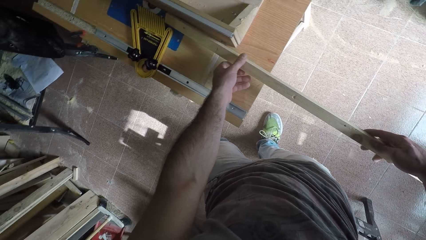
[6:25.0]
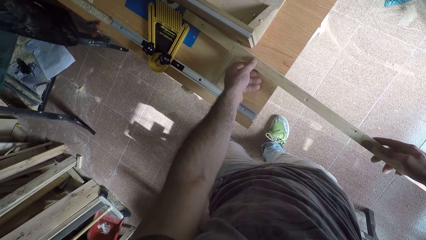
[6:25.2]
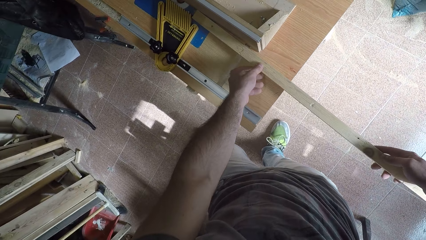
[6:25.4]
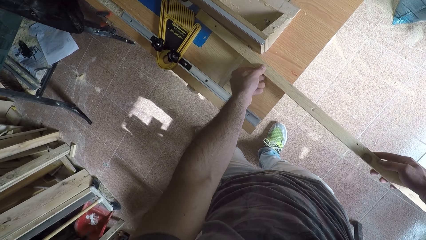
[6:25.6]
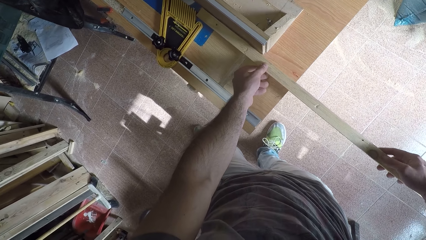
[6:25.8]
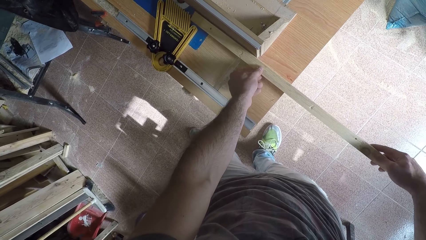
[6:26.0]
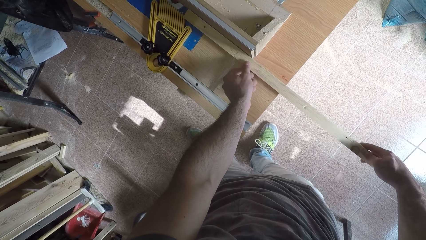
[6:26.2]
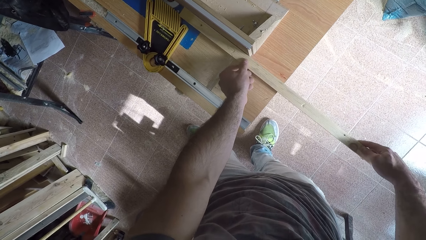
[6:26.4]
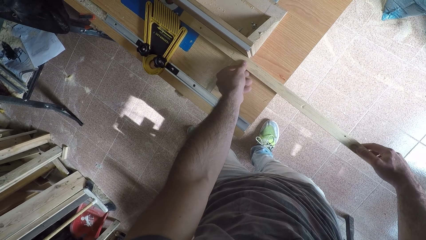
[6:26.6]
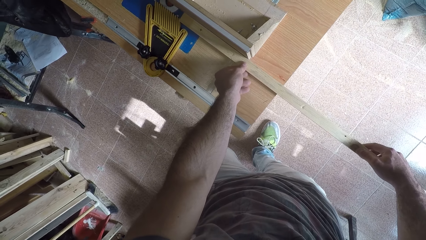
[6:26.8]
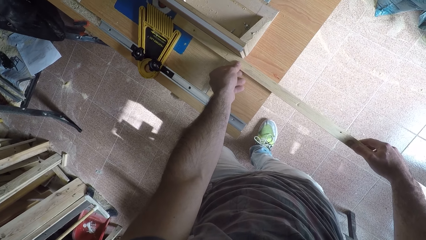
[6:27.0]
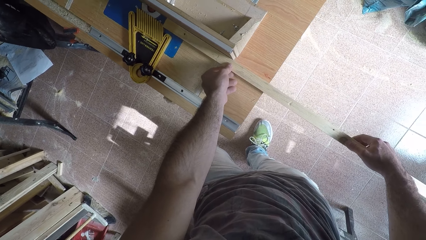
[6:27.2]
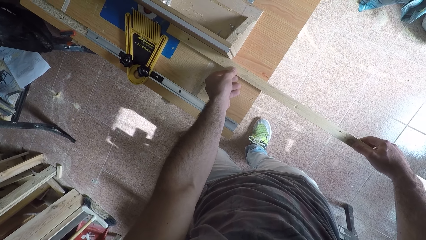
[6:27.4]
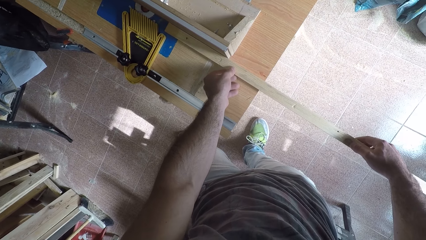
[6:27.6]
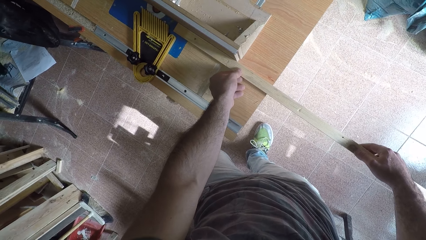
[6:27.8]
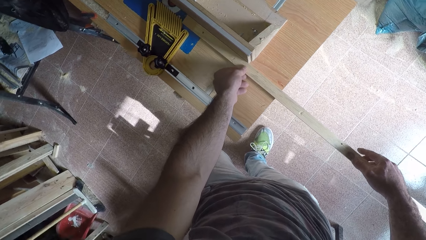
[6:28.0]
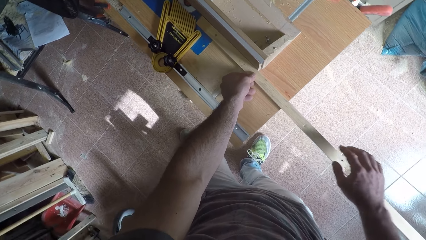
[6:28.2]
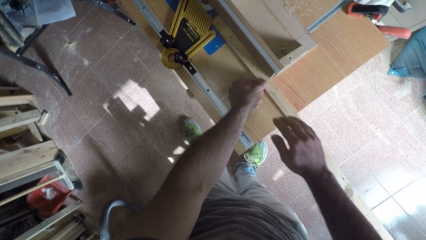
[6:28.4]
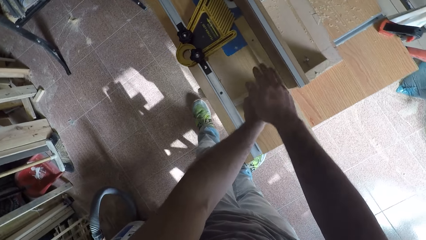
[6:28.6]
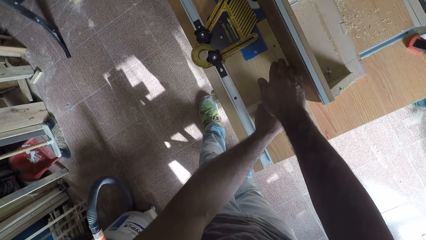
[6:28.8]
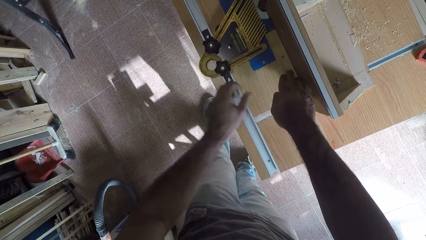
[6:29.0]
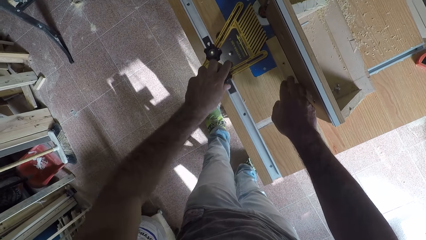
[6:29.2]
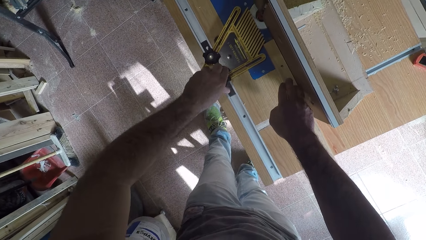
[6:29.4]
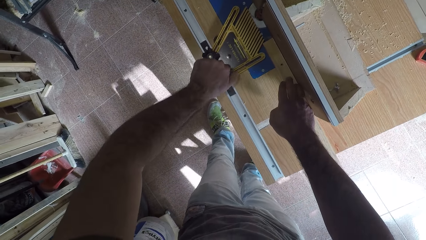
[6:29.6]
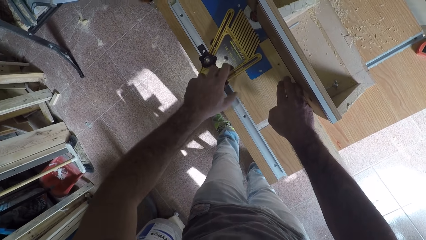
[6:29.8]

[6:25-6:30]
The camera wearer places the wood on the worktop or wood planer. They move the wood backwards. They remove the other hand from the wood. They place a hand on the wood. They remove the hand from the wood. They unlock the feather-loc. They adjust the grip of the wood planer.

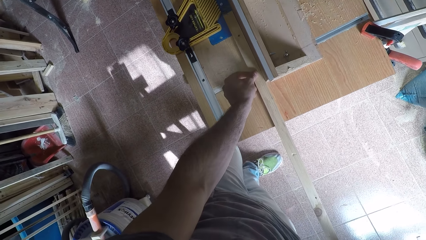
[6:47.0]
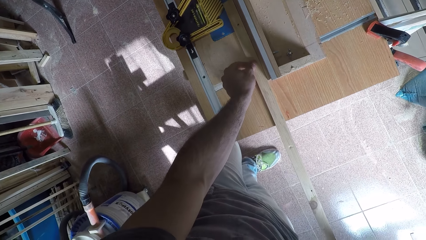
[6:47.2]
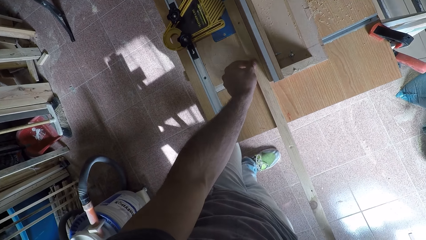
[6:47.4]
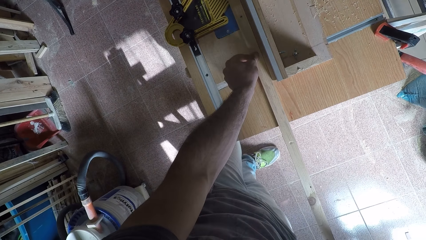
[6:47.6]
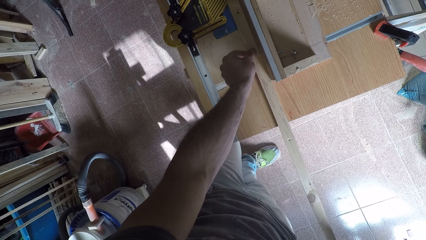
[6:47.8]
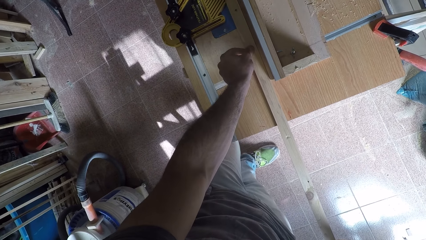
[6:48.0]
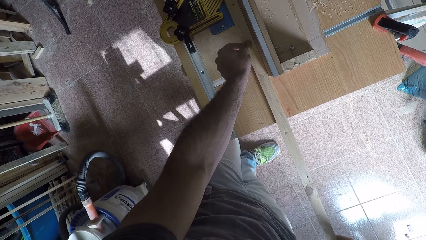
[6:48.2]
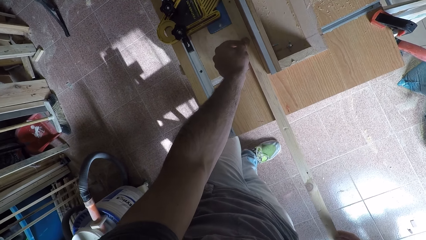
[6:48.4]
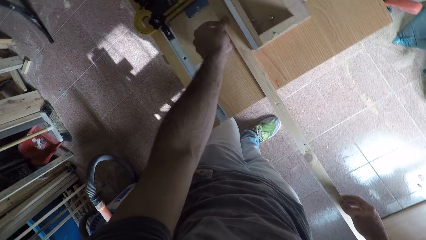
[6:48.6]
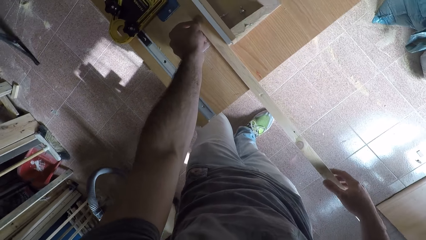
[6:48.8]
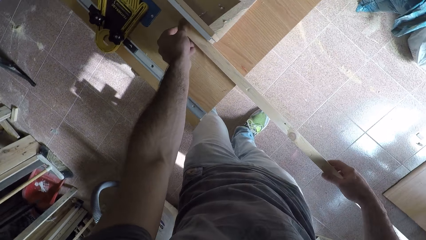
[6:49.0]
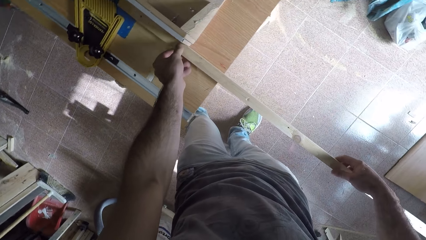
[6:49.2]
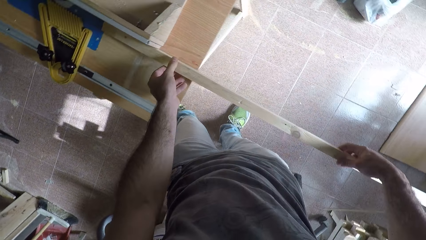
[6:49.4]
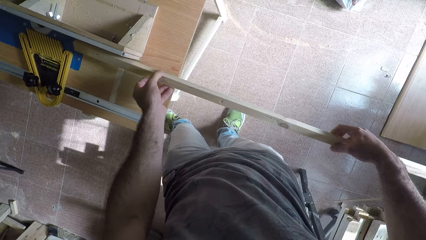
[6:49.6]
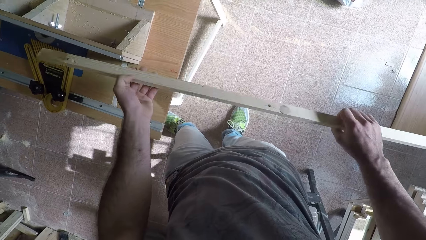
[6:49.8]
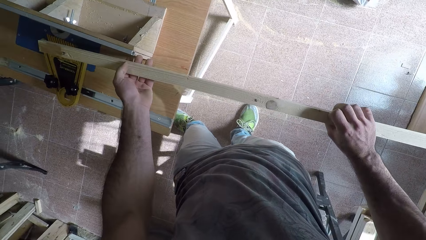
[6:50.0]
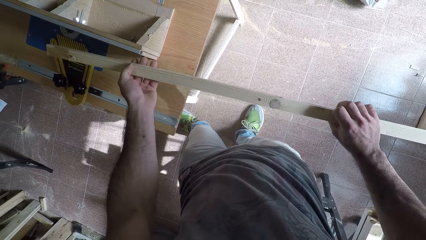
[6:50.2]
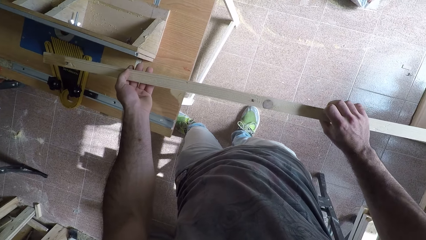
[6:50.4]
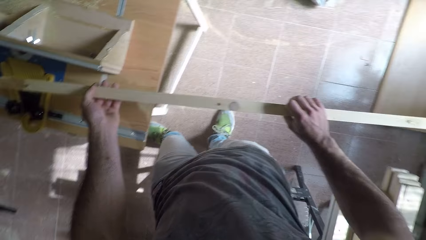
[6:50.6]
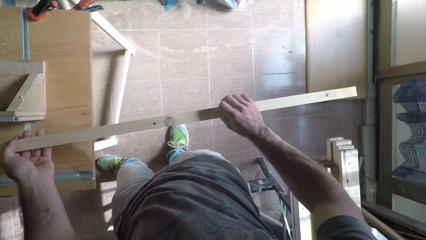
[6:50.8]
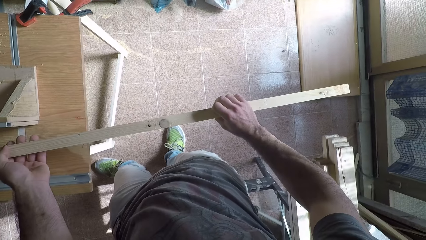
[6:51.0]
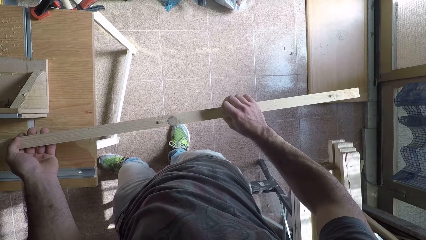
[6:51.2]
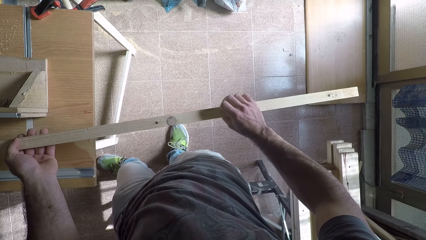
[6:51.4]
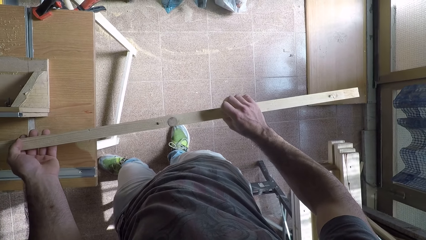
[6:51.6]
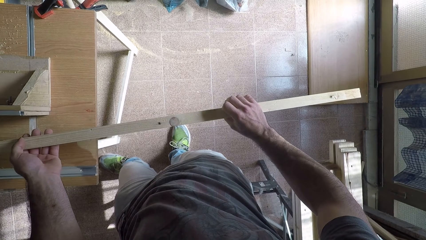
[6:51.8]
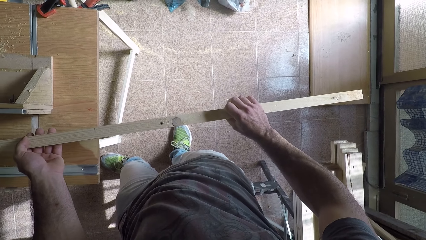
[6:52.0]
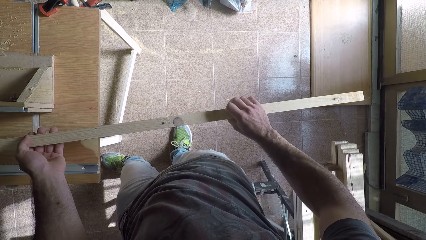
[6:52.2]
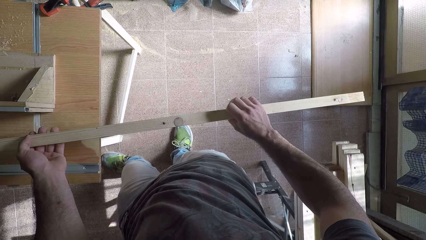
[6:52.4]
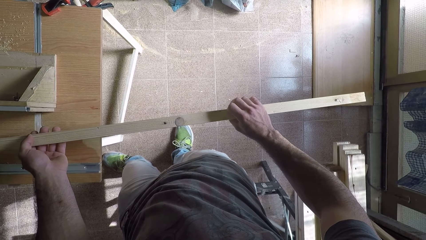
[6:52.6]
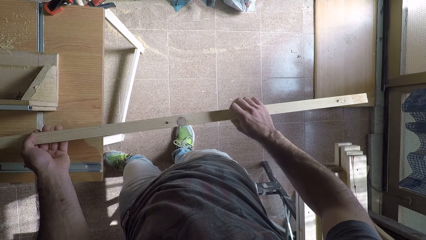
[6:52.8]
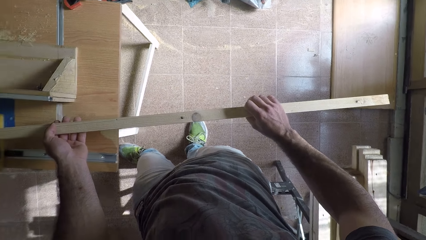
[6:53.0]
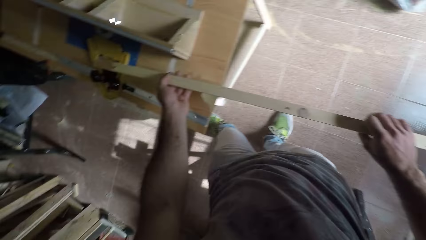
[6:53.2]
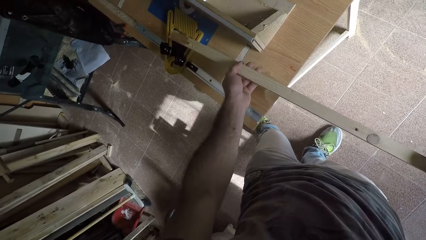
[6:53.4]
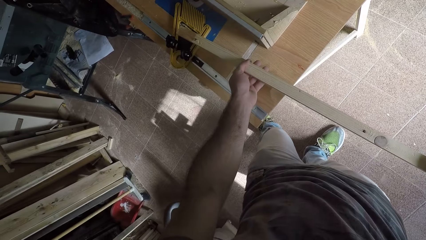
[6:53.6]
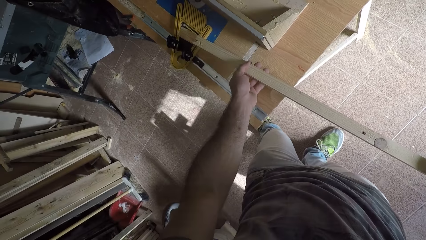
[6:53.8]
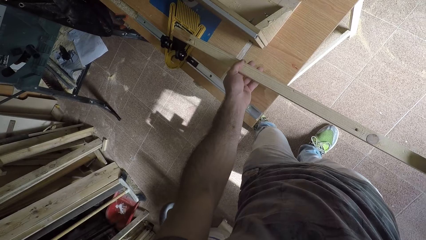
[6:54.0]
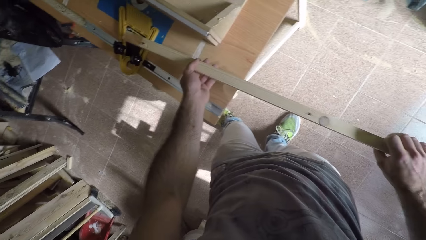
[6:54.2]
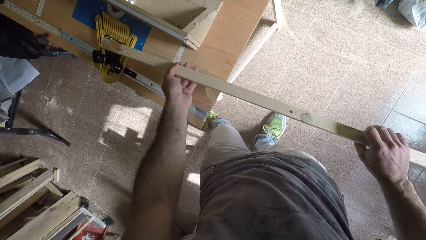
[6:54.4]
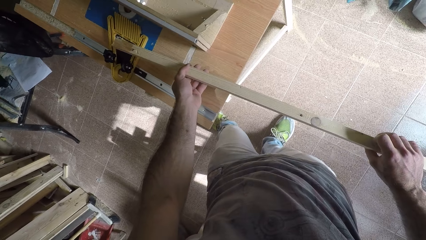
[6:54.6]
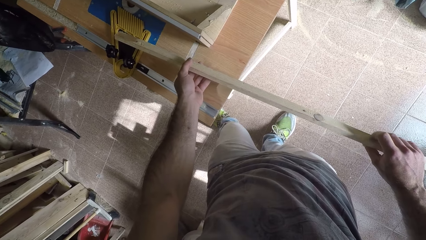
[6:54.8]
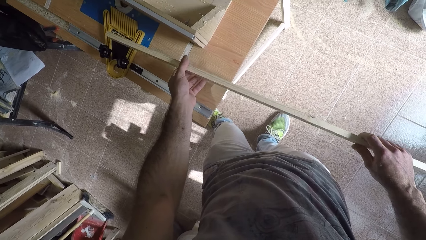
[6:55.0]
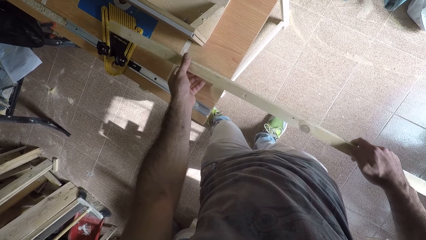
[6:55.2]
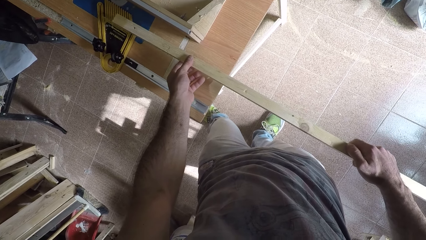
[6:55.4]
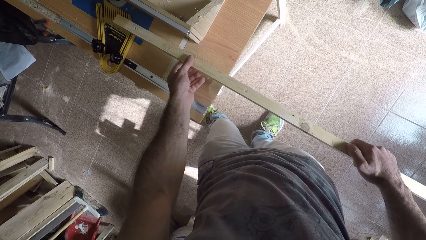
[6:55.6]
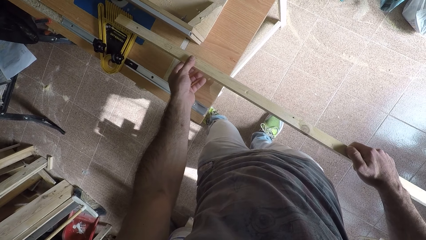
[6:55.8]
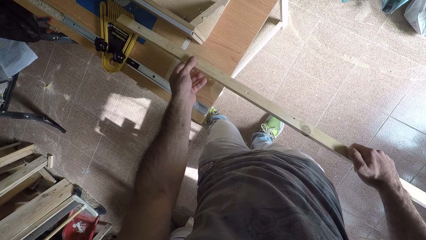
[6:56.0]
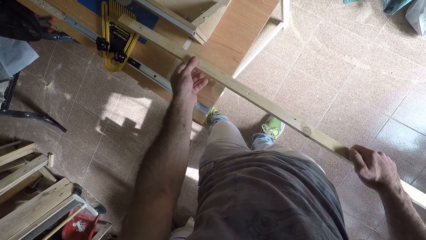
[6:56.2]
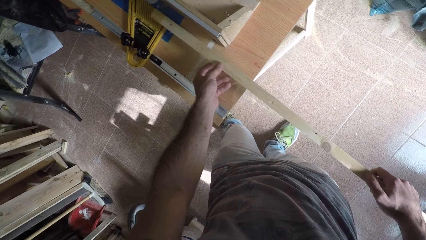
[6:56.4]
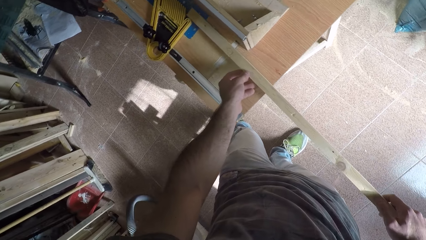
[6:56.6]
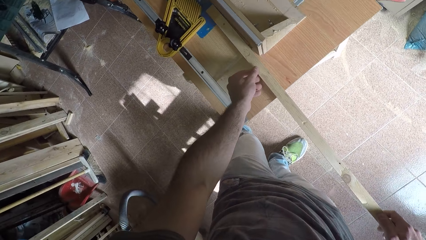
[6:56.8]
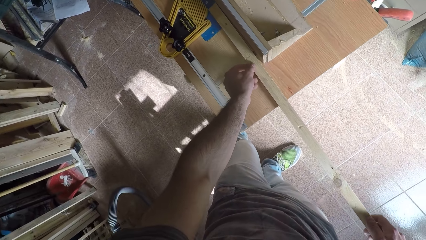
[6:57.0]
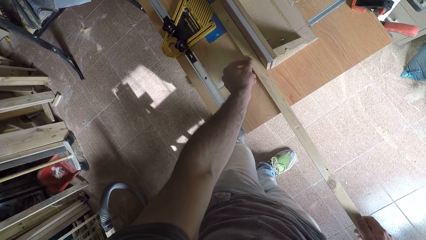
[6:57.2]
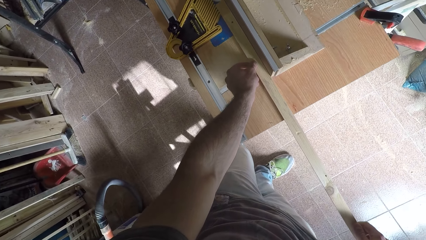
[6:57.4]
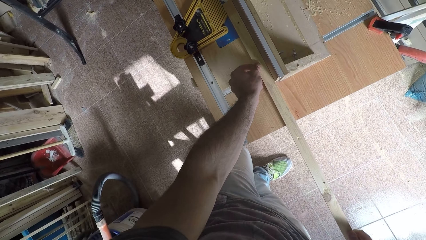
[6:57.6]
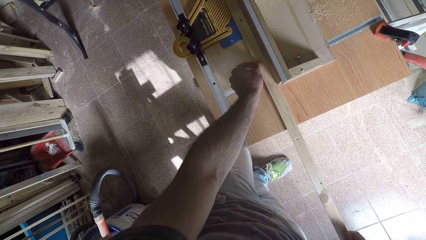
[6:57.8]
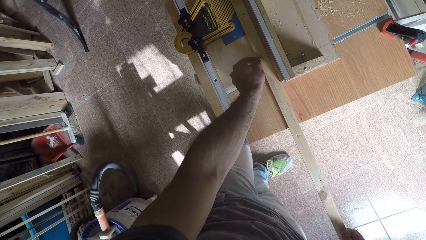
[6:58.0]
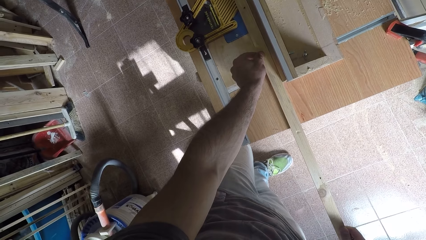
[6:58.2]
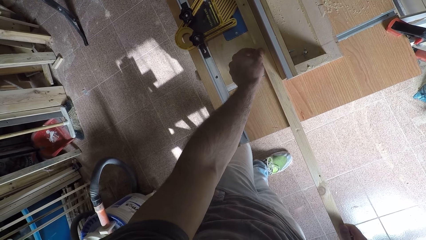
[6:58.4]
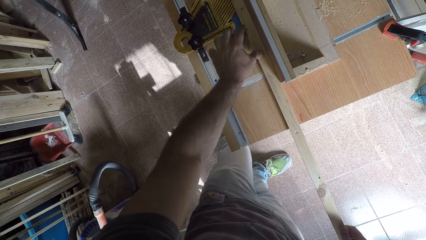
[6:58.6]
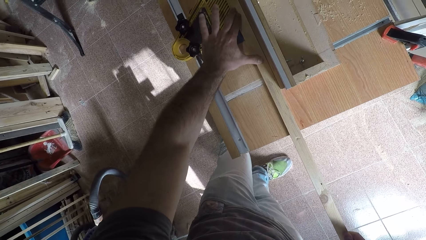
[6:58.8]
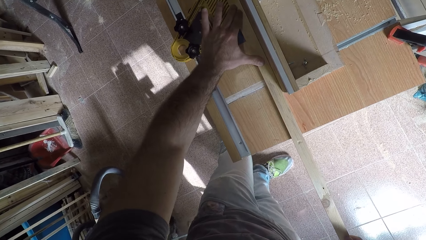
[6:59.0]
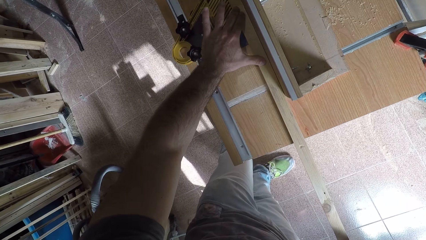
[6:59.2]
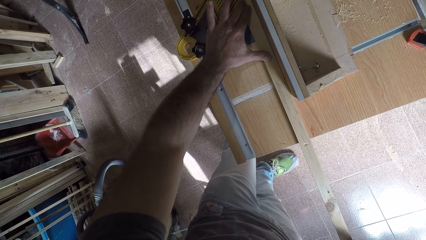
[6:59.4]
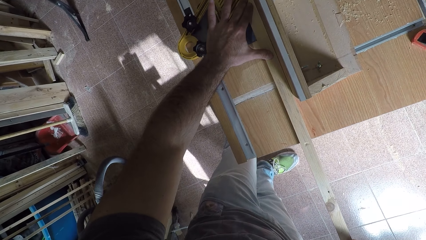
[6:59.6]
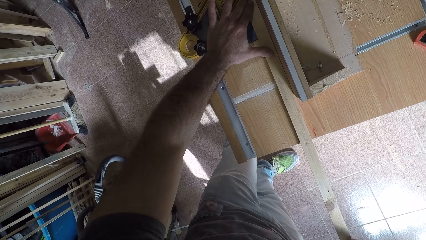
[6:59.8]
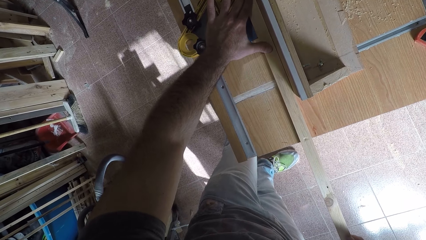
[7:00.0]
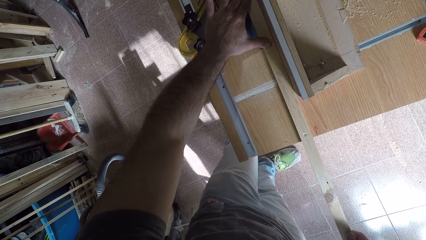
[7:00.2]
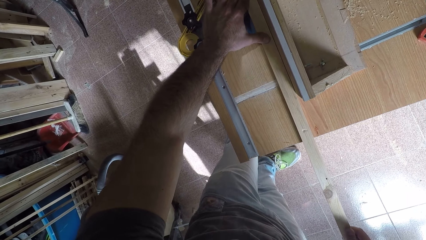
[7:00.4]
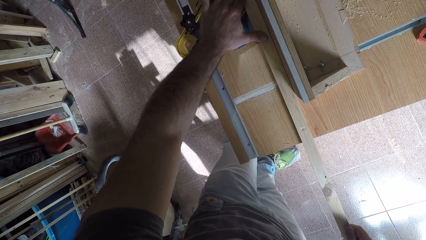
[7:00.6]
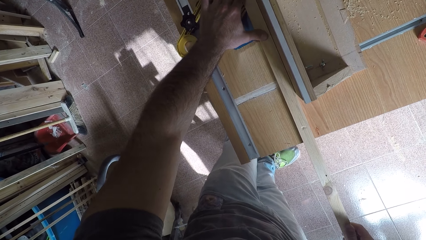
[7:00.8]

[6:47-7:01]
The camera wearer places the wood on the wood planer or jointer machine. He glides the wood on the jointer machine. He picks up the wood from the wood planer. He inspects the wood. He turns the wood with both hands. He turns the wood. He places the wood on the wood planer. He shaves off the excess part of the wood with the wood planer. He places his fingers on the wood. He glides the wood along the jointer machine.
